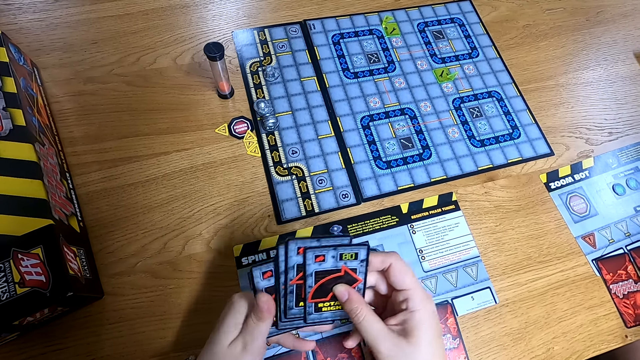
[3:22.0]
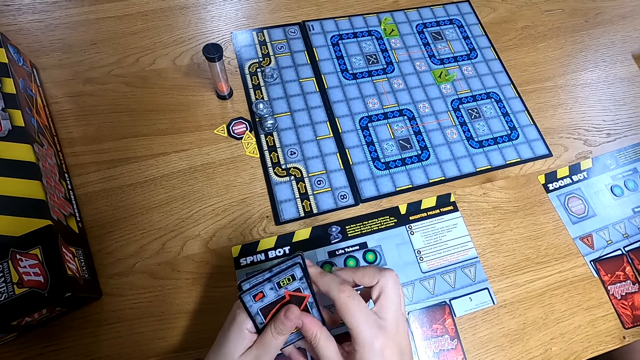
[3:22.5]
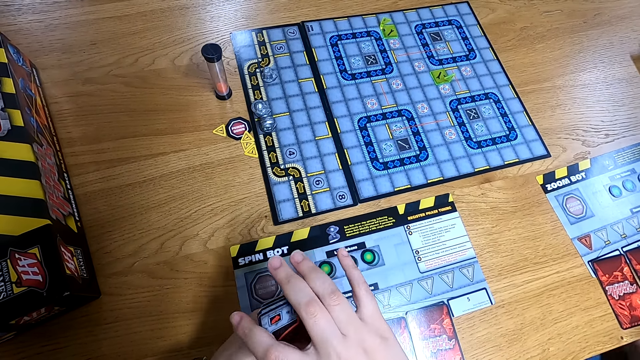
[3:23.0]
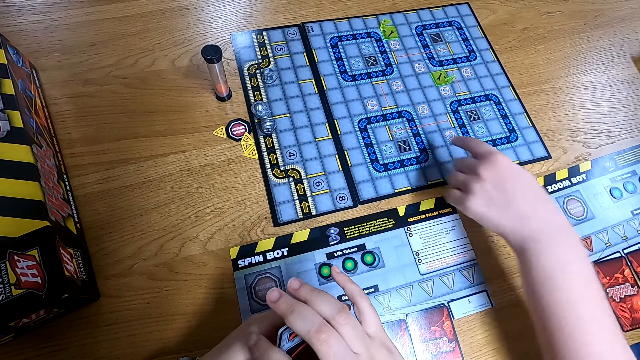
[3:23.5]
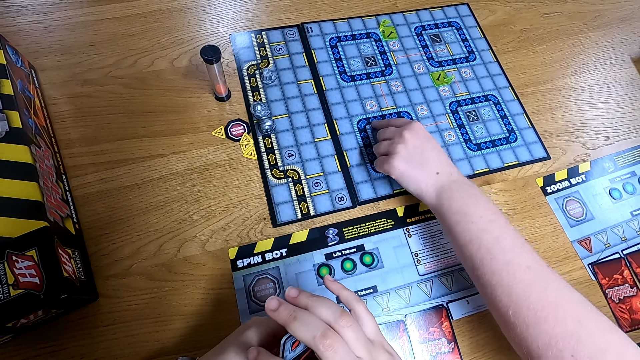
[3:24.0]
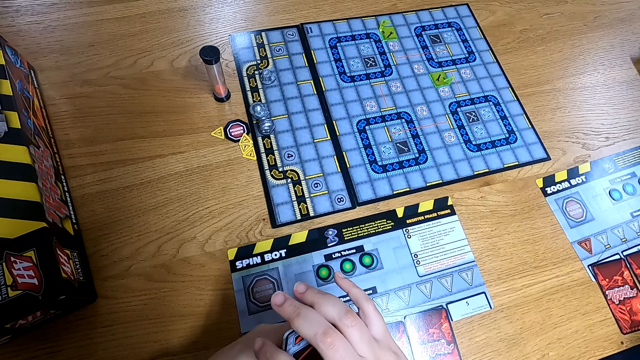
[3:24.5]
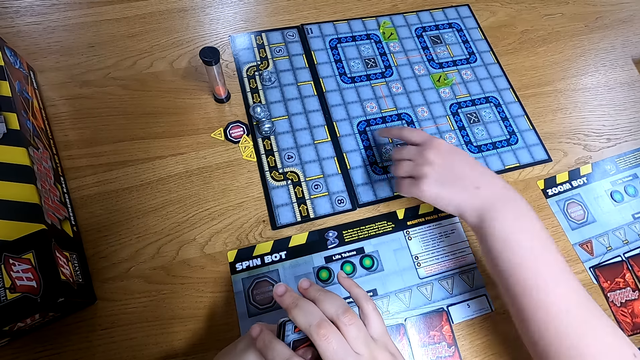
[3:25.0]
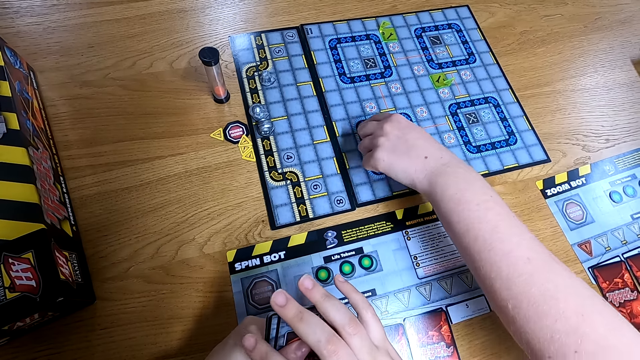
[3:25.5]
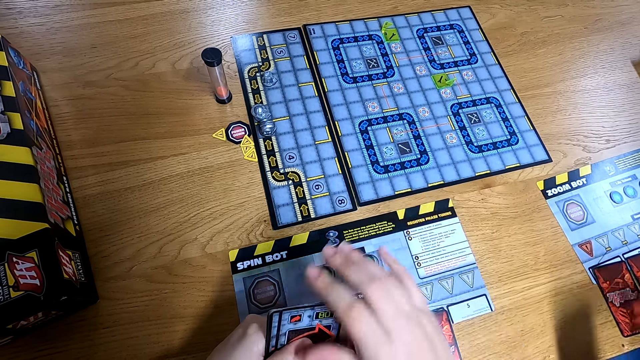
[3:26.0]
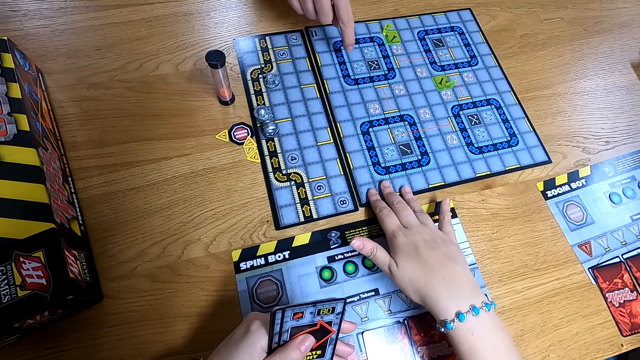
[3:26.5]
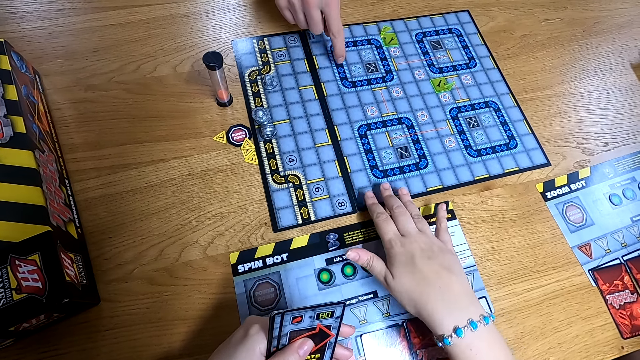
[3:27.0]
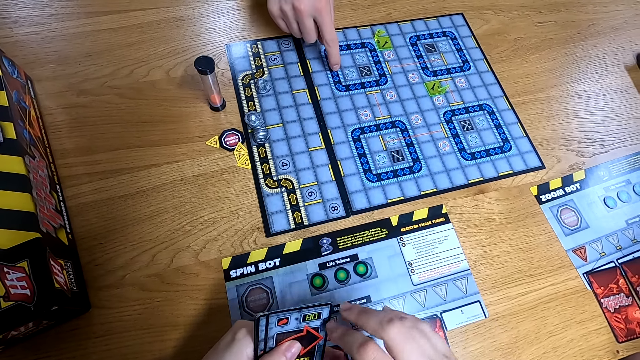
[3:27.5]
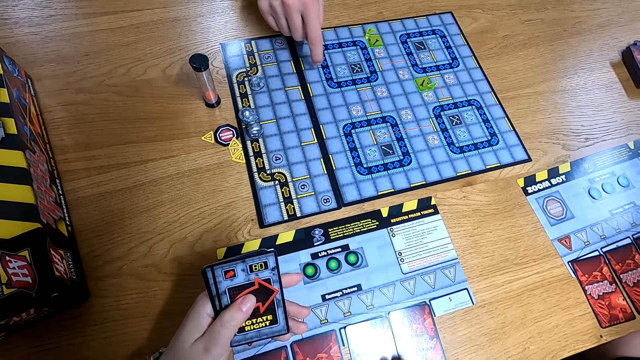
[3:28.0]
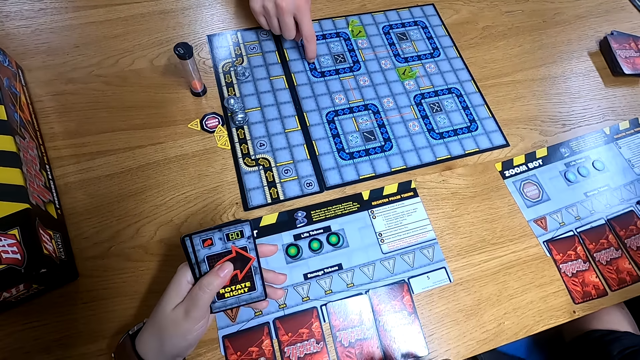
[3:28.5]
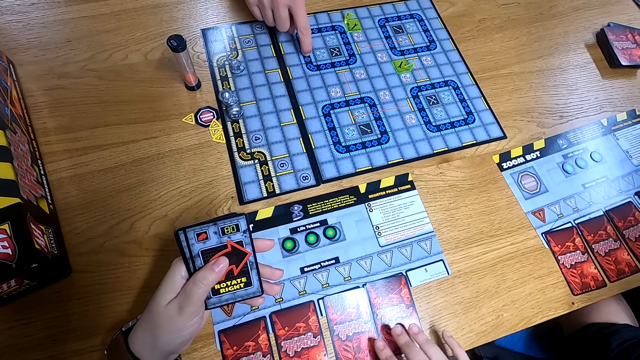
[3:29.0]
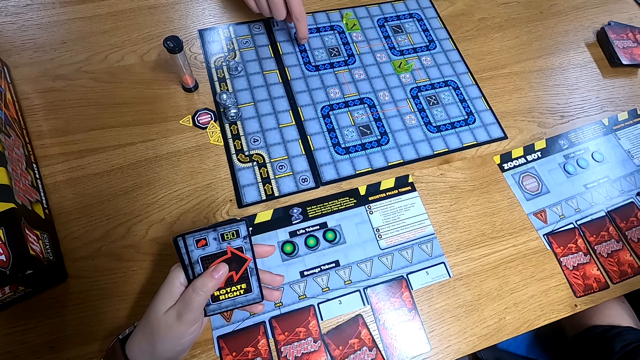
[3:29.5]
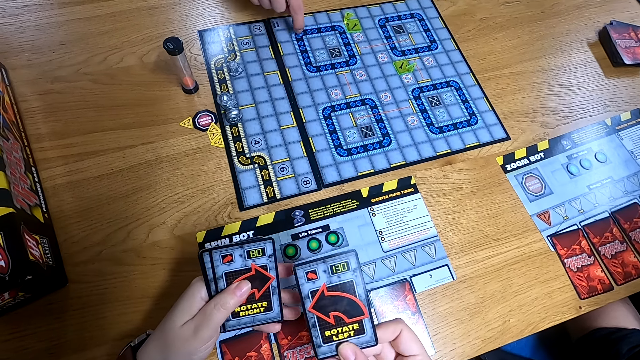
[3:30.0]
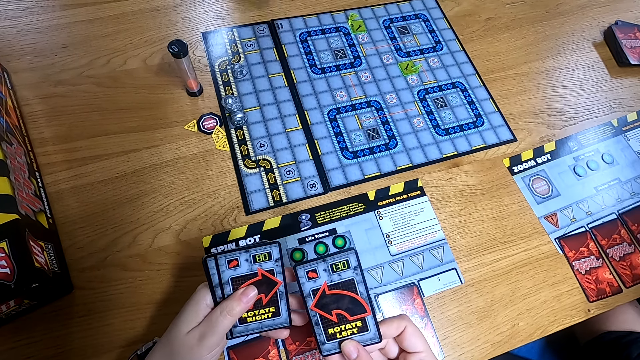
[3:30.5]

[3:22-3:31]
The woman touches the board on the table with her left hand. The camera wearer adjusts the board on the table with her right hand. The man touches the board on the table with his left hand. The camera wearer picks the card from the board with her right hand.

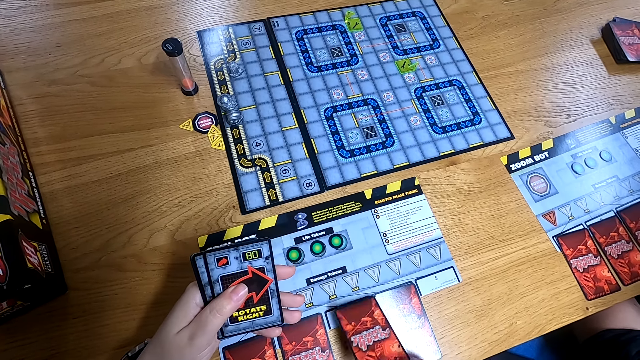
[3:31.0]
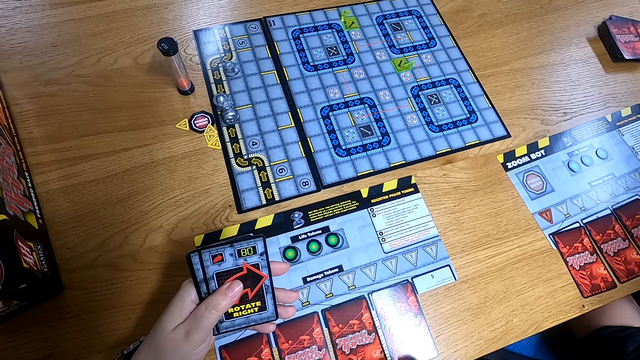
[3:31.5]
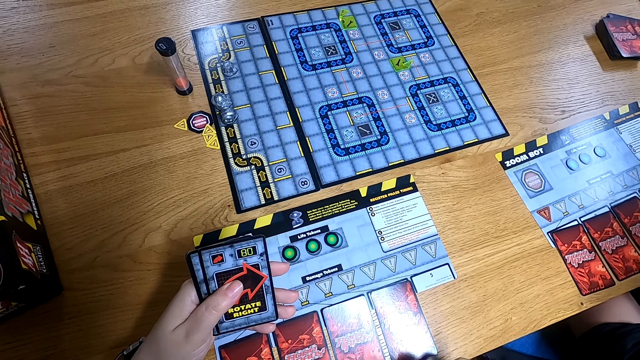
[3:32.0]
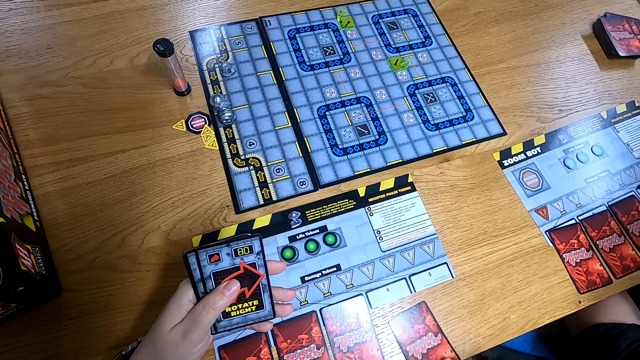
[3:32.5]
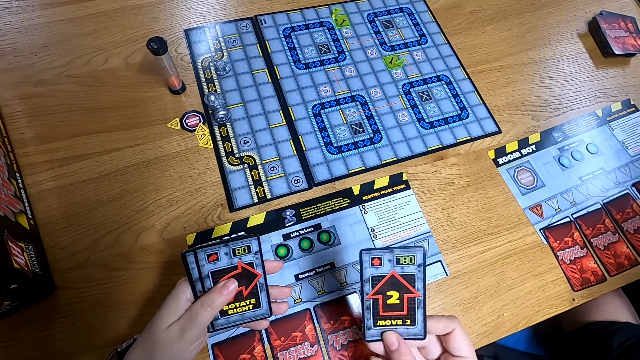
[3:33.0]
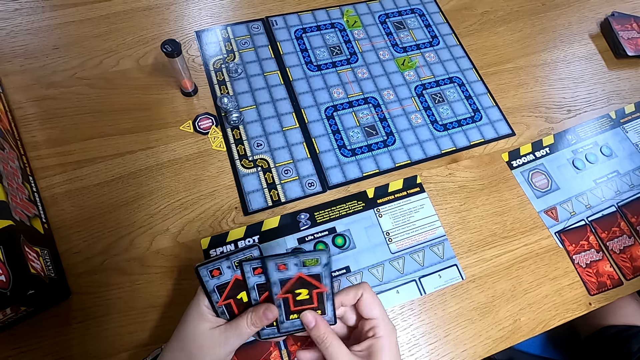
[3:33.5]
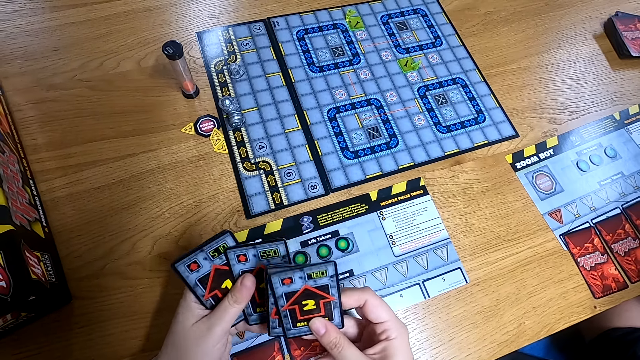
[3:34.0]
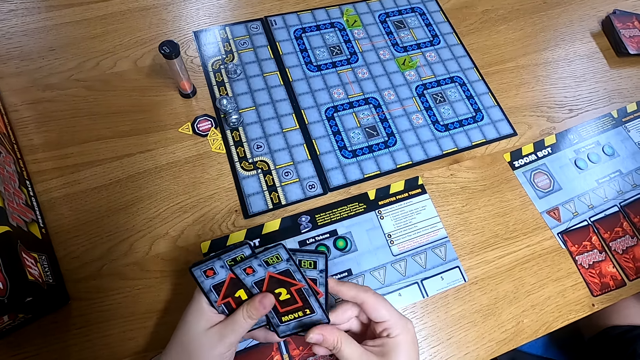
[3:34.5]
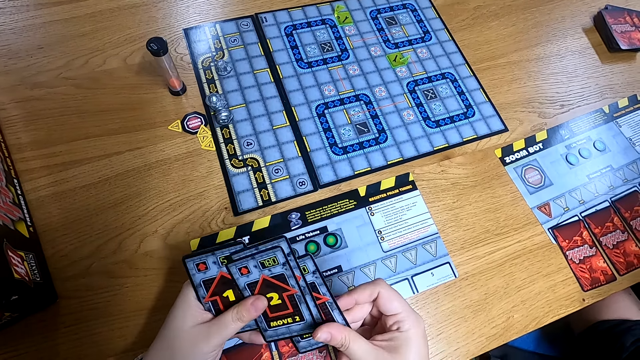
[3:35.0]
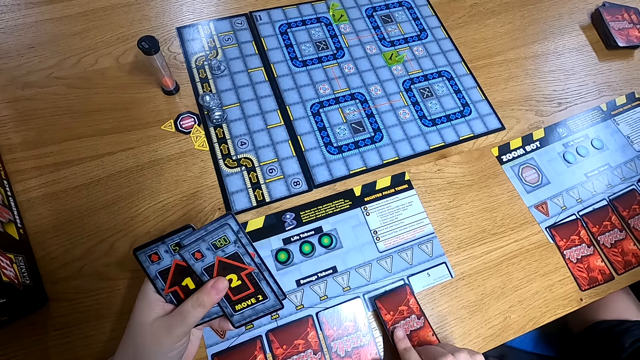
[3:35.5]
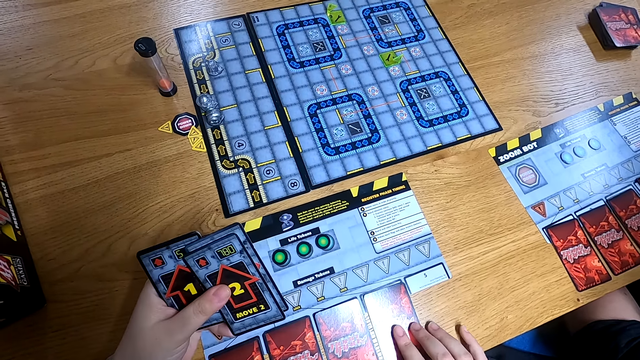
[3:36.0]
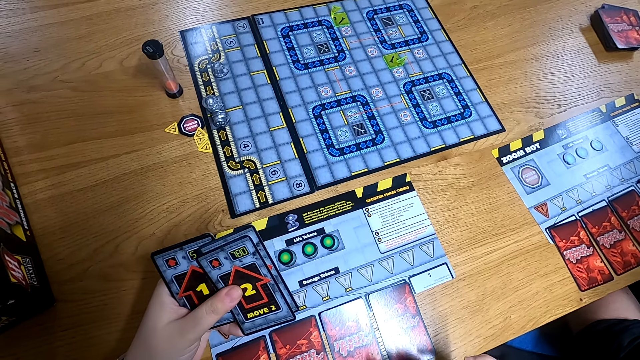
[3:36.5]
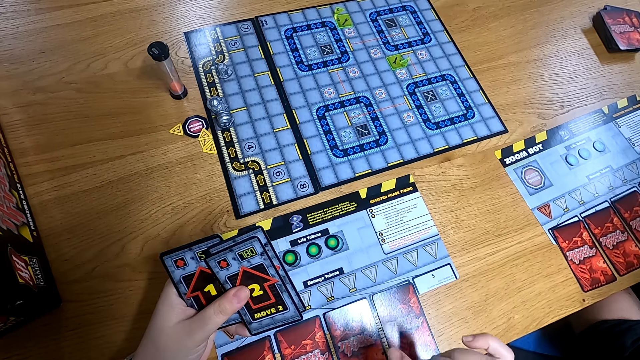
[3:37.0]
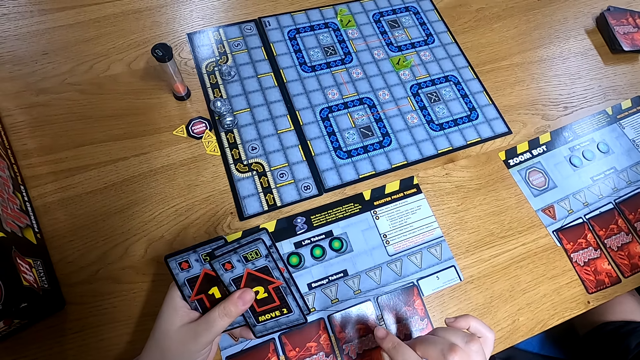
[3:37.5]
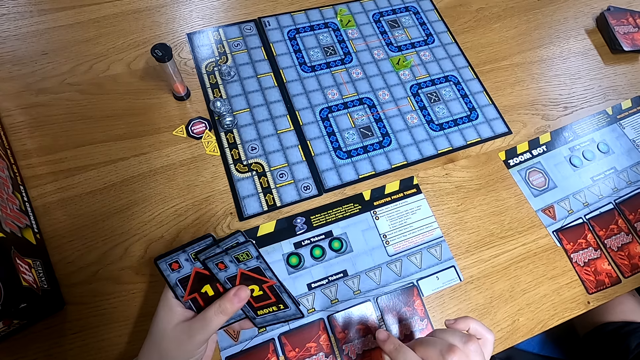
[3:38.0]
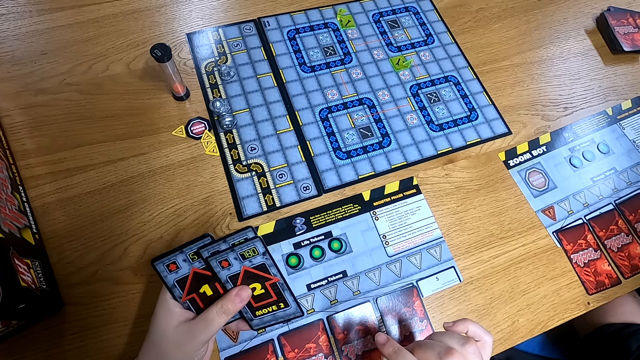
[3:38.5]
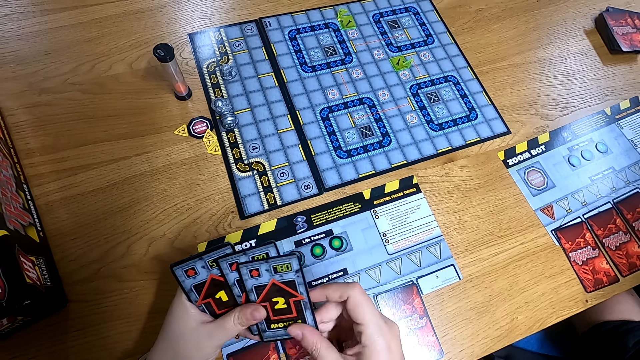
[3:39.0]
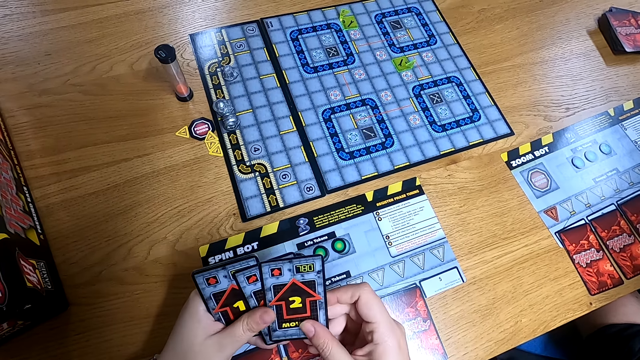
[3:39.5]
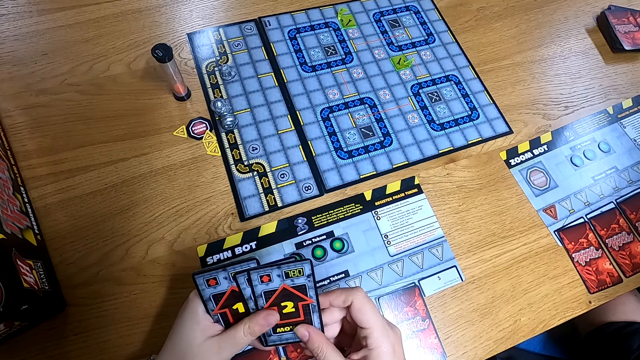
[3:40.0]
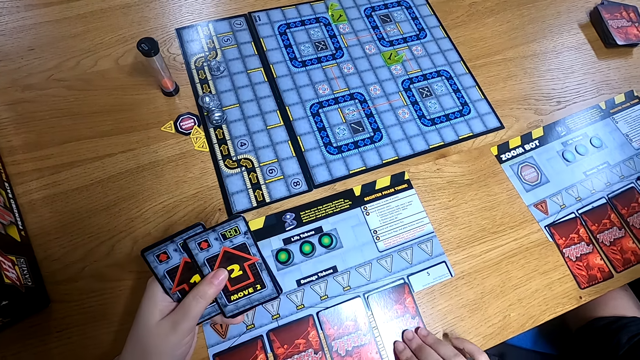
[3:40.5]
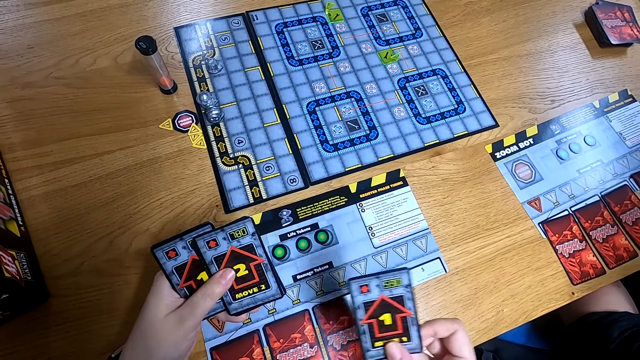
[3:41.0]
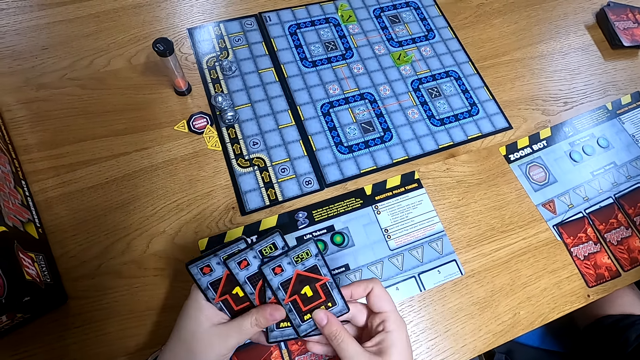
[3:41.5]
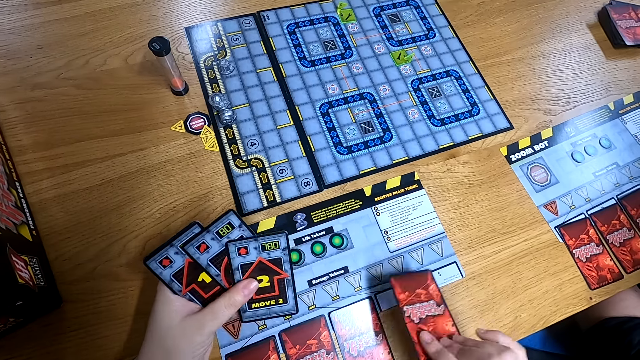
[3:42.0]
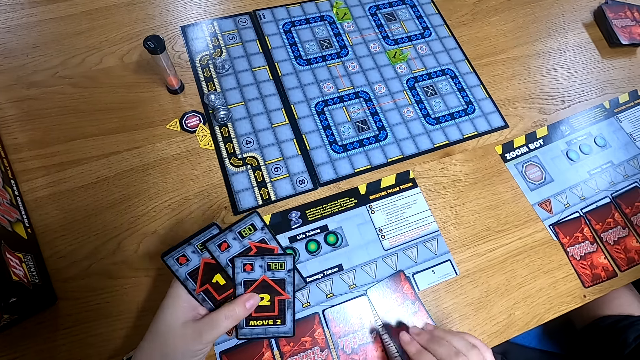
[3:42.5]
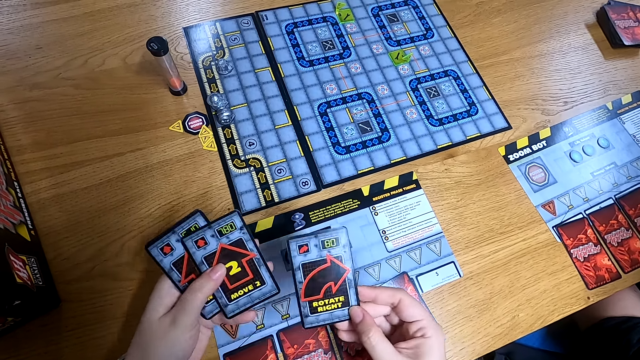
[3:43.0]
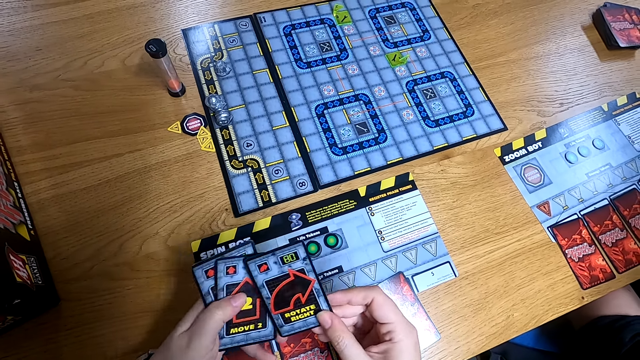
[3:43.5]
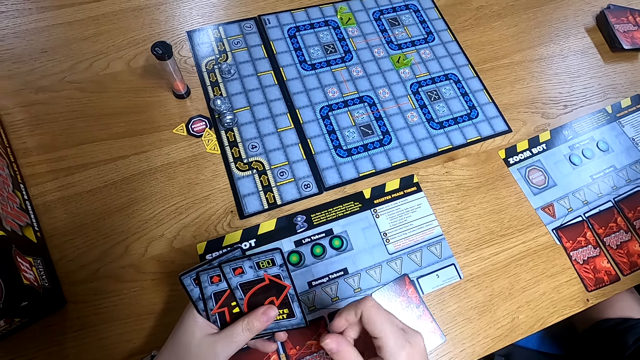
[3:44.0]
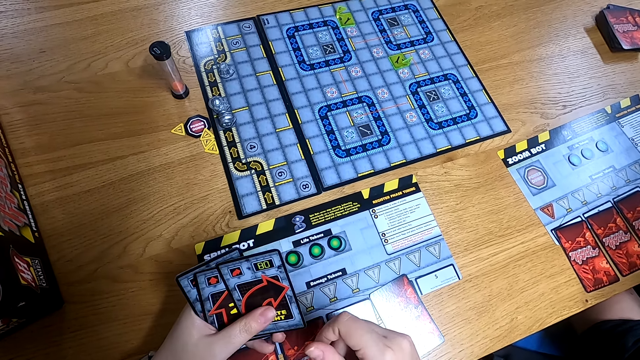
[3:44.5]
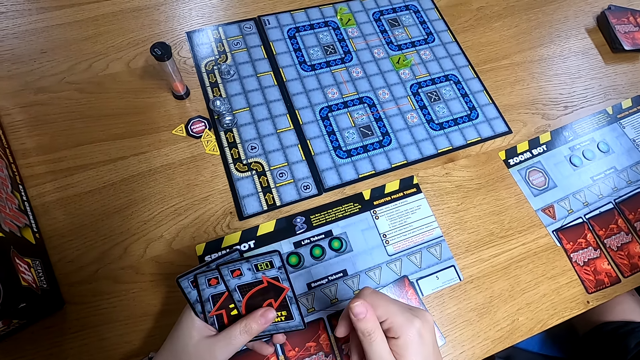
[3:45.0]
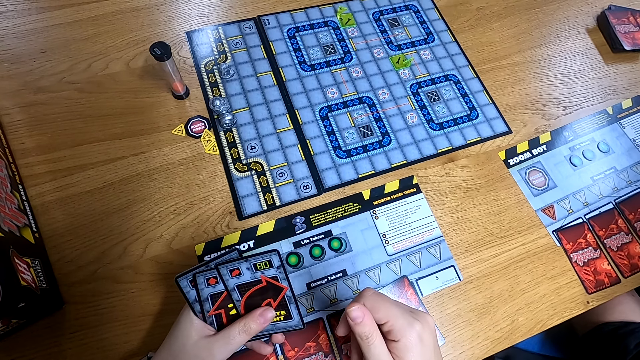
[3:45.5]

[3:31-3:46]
The camera wearer drops the card on the board with her right hand. She picks the card from the board with her right hand. She passes the card on her right hand to her left hand. She picks the card from her left hand with her right hand. She arranges the card on the board with her right hand. She picks the card from the board with her right hand. She drops the card on the board with her right hand.
